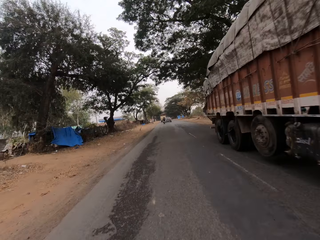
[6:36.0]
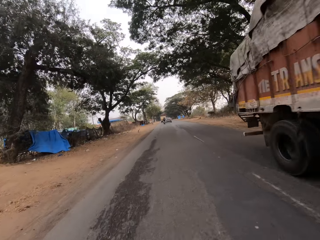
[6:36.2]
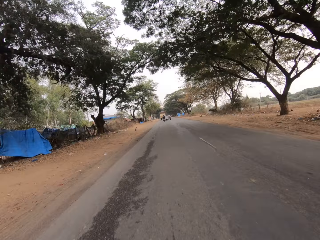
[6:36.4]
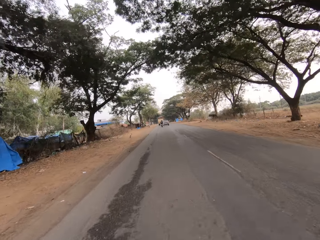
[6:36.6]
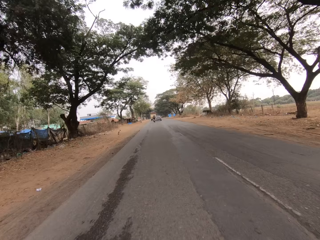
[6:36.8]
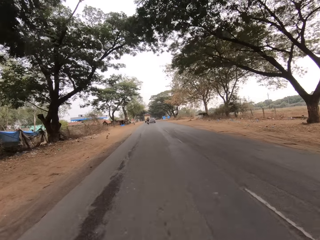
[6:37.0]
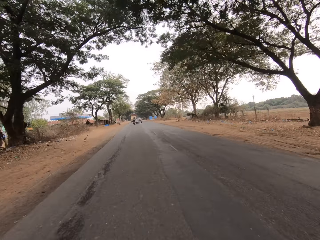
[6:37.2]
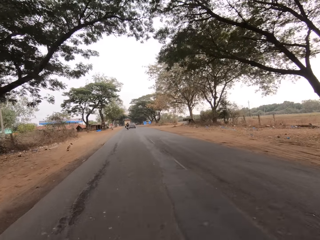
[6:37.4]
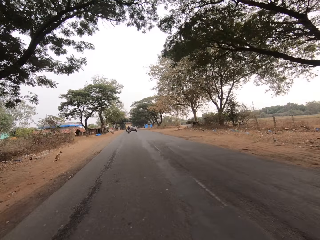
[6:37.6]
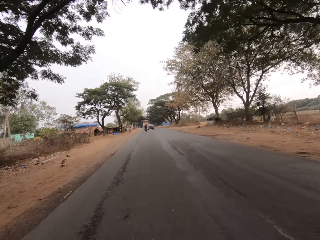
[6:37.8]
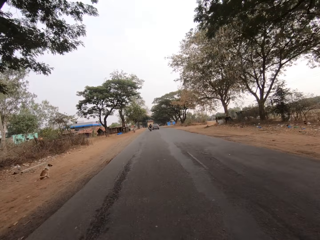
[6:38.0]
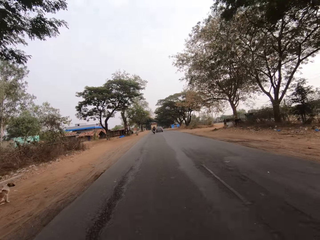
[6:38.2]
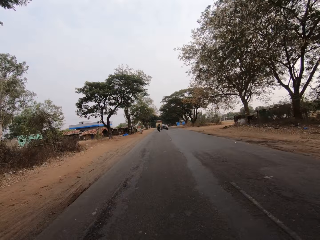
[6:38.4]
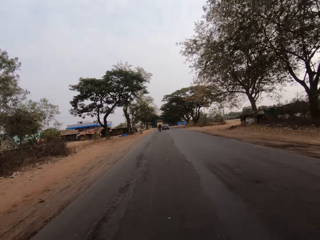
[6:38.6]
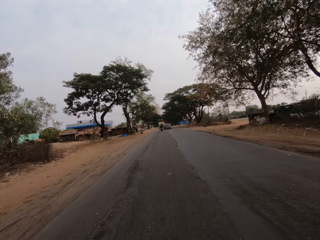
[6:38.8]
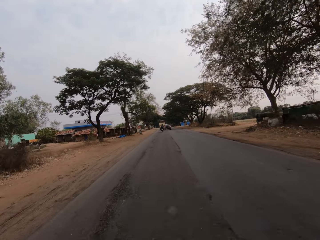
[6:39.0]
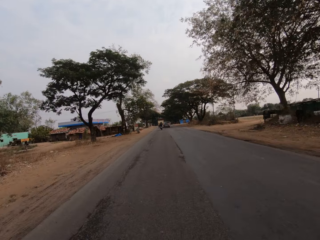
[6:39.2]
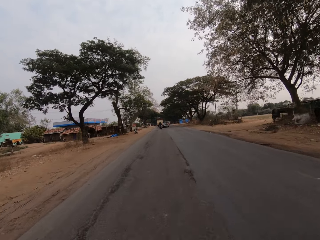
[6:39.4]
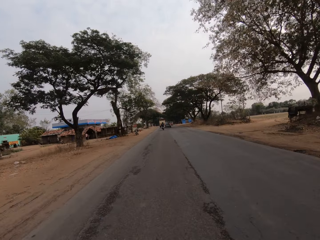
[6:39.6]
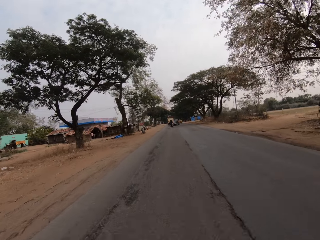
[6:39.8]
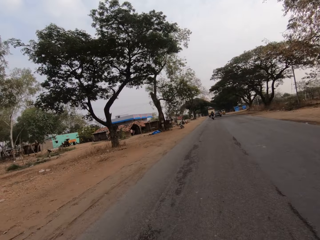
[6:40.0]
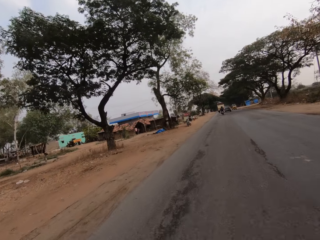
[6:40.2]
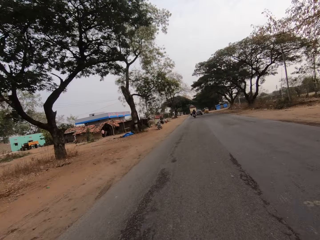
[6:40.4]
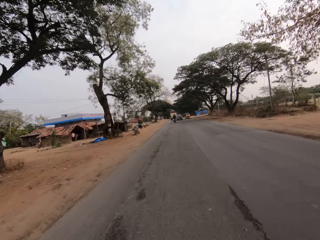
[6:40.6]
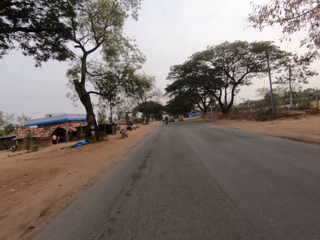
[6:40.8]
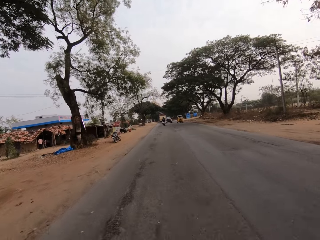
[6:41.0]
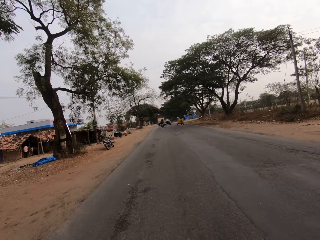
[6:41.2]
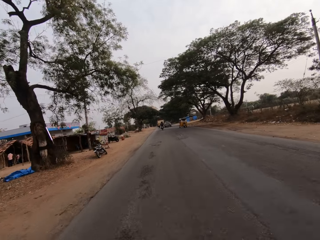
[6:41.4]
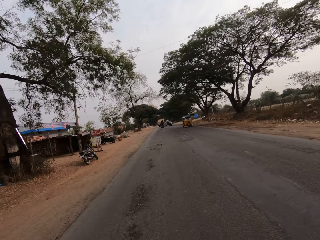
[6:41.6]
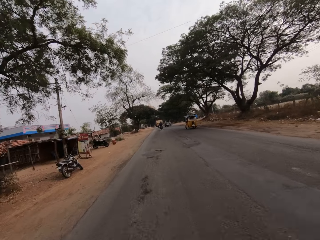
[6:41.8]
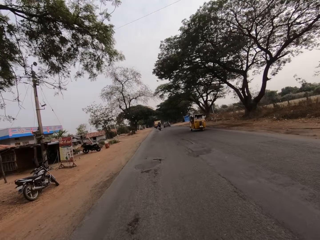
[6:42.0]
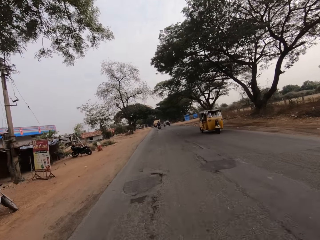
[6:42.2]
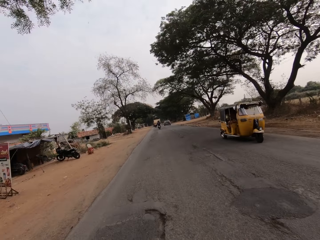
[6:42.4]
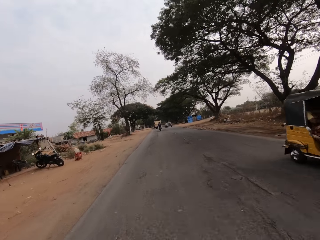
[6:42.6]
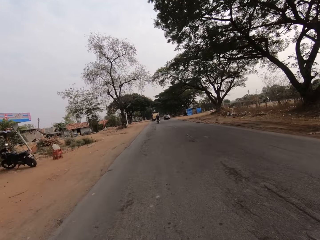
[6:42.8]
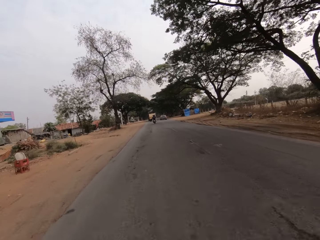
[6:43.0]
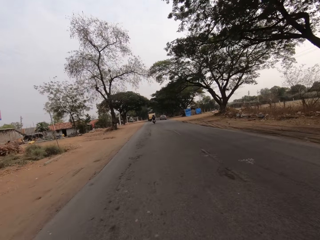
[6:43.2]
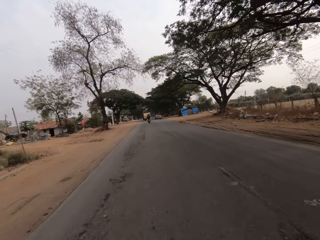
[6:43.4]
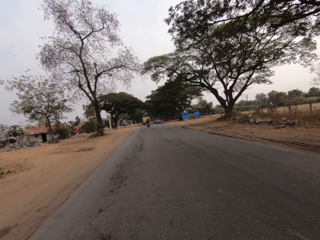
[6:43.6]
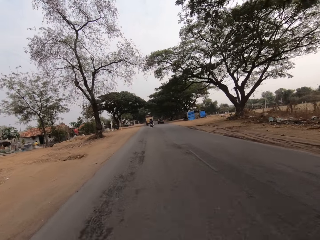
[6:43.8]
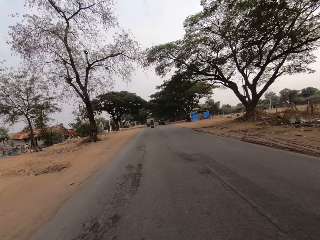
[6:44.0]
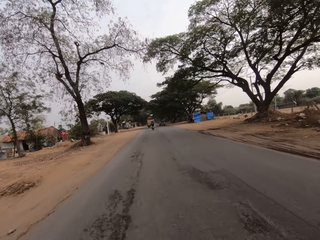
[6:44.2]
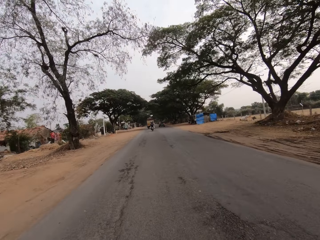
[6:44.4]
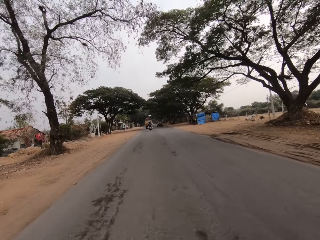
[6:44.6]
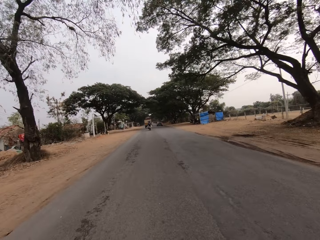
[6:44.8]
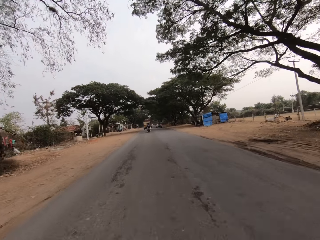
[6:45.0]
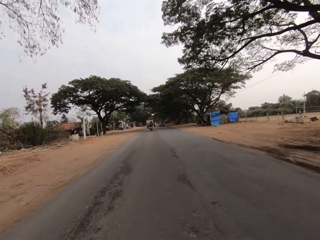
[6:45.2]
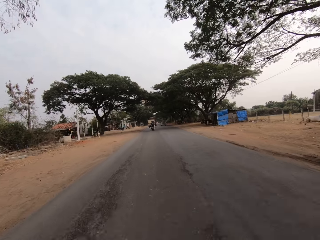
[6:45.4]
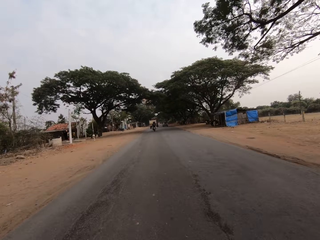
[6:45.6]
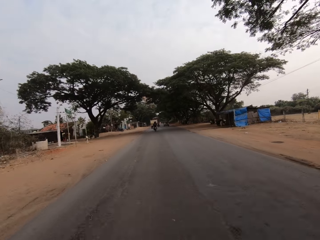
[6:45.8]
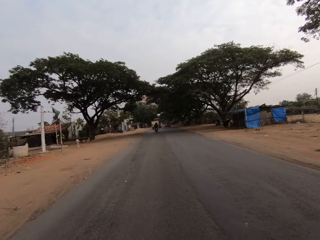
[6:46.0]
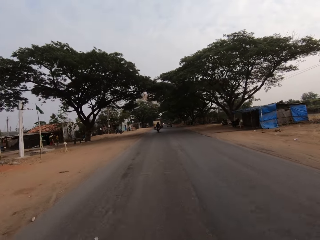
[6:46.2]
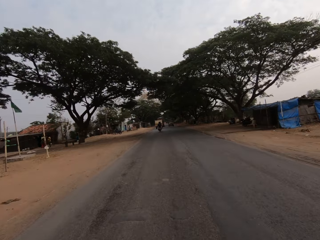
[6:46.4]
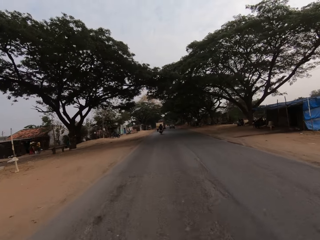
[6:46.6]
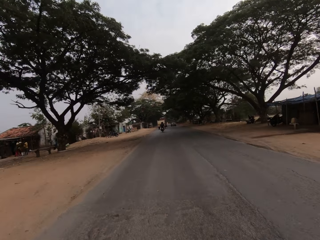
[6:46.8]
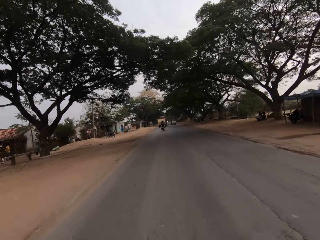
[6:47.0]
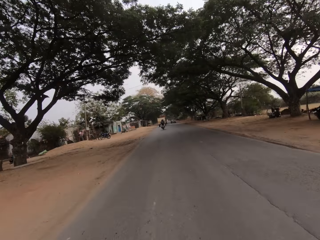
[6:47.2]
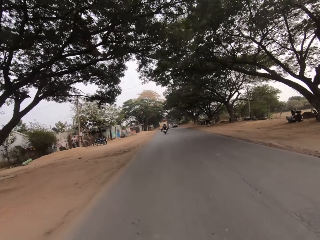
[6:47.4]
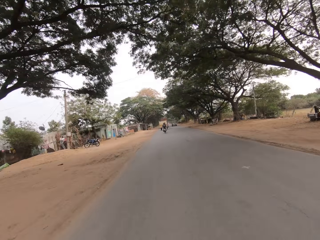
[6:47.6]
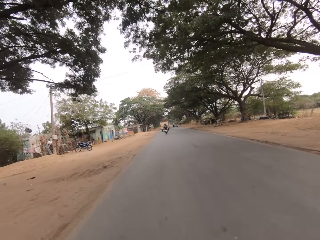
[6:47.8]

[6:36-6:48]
A brown trailer drives past the camera wearer. A yellow tricycle drives past them.

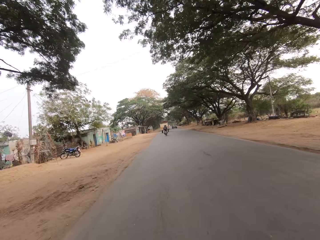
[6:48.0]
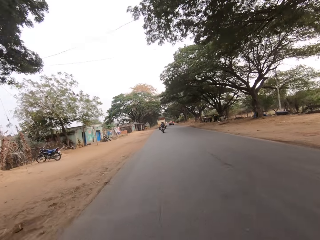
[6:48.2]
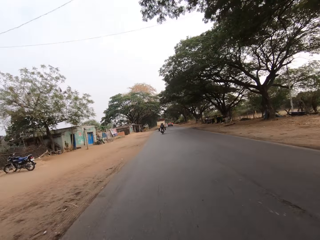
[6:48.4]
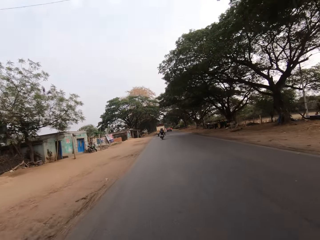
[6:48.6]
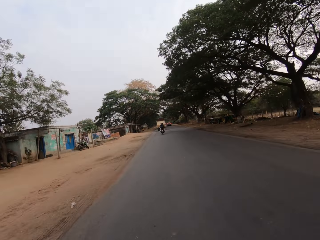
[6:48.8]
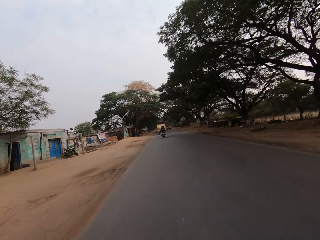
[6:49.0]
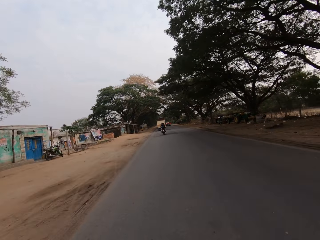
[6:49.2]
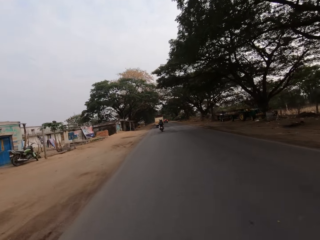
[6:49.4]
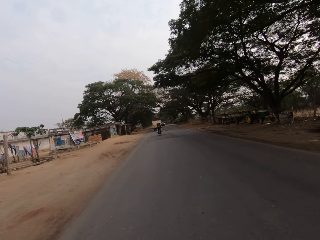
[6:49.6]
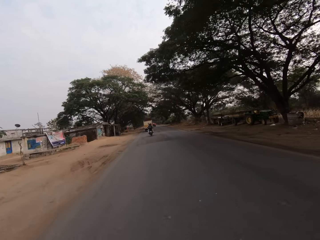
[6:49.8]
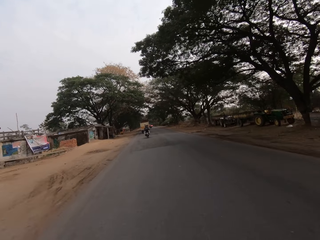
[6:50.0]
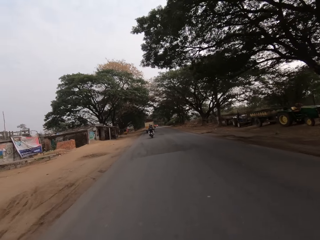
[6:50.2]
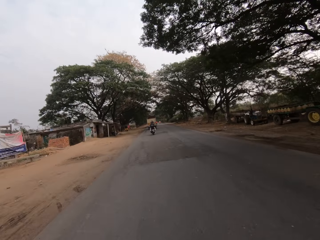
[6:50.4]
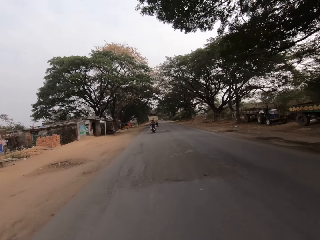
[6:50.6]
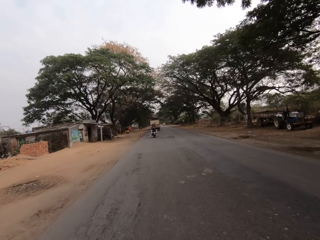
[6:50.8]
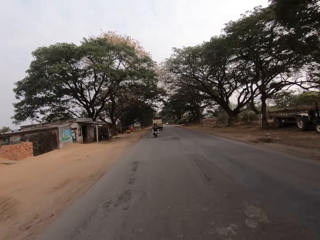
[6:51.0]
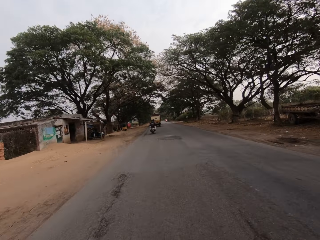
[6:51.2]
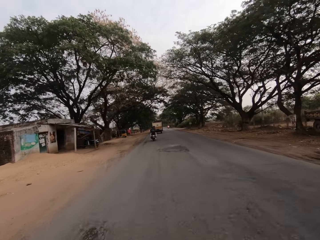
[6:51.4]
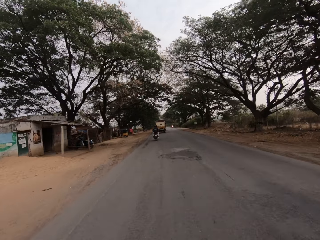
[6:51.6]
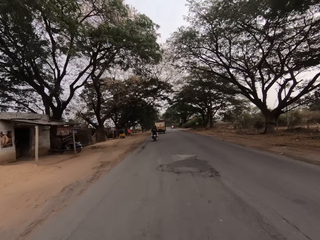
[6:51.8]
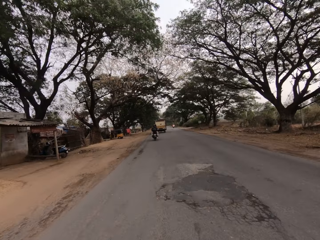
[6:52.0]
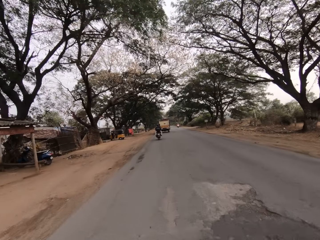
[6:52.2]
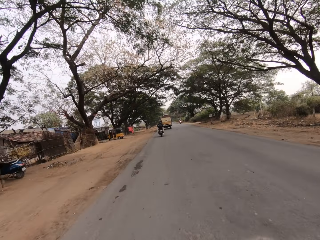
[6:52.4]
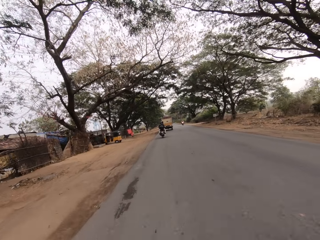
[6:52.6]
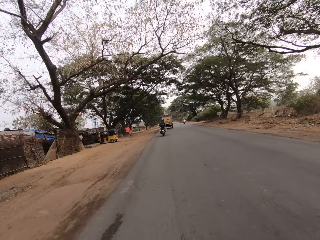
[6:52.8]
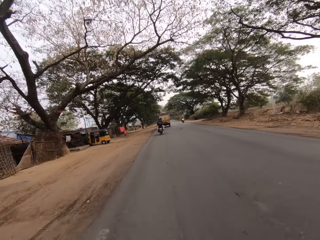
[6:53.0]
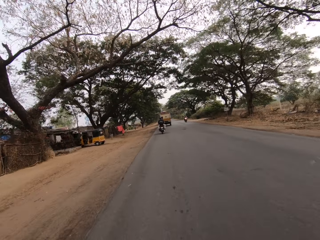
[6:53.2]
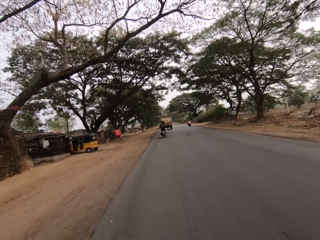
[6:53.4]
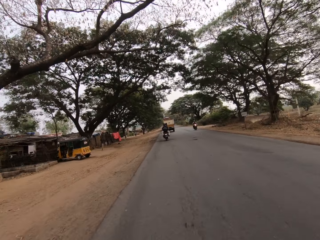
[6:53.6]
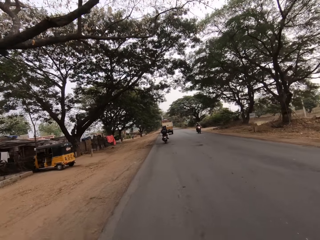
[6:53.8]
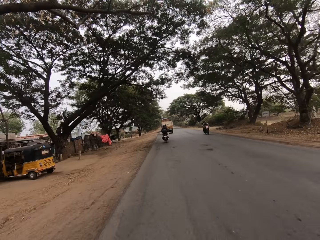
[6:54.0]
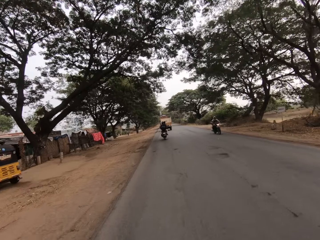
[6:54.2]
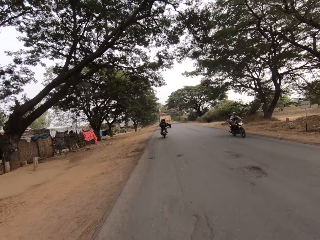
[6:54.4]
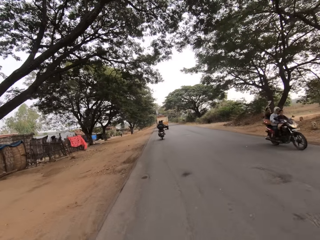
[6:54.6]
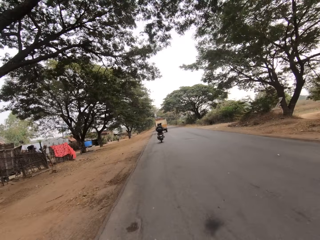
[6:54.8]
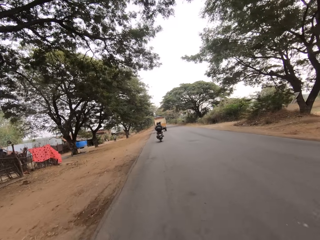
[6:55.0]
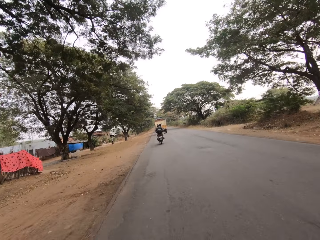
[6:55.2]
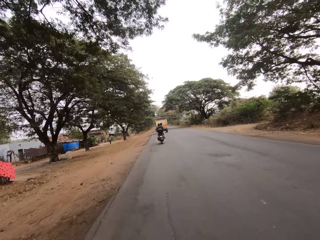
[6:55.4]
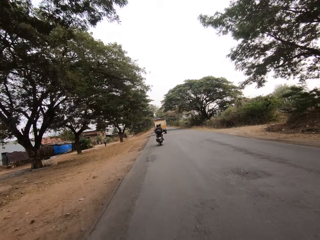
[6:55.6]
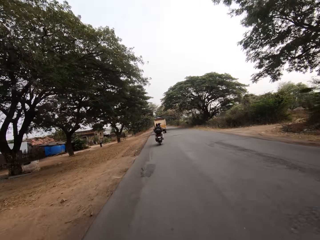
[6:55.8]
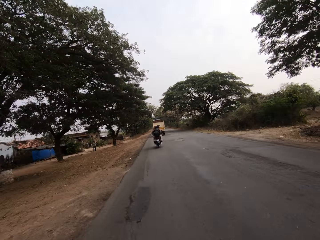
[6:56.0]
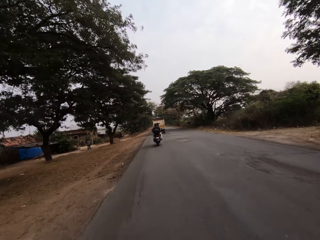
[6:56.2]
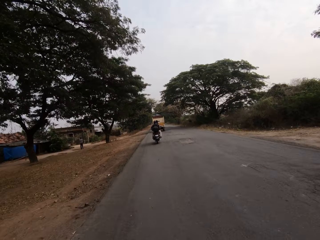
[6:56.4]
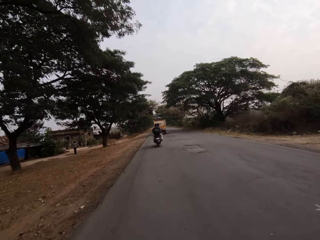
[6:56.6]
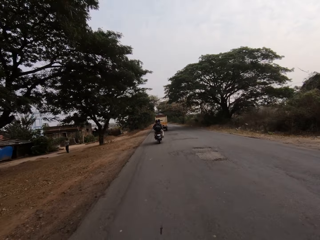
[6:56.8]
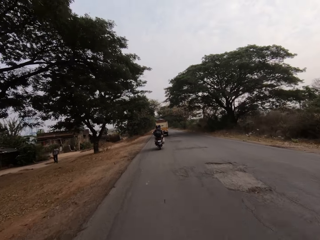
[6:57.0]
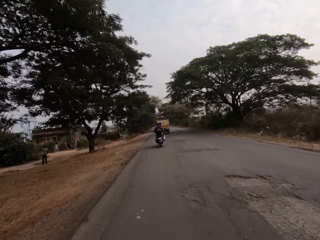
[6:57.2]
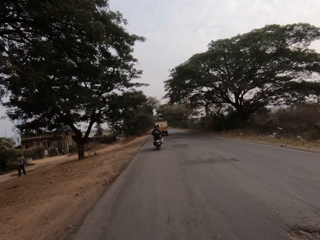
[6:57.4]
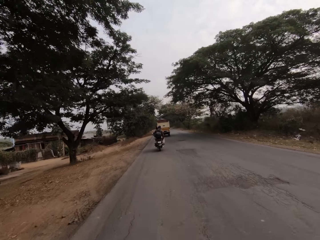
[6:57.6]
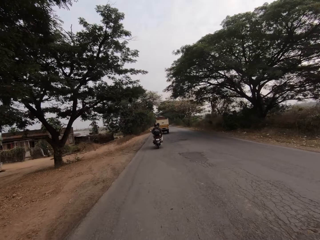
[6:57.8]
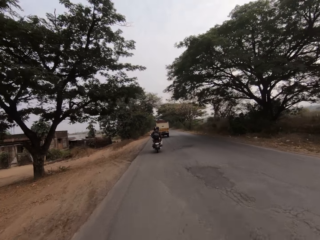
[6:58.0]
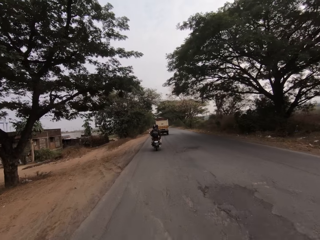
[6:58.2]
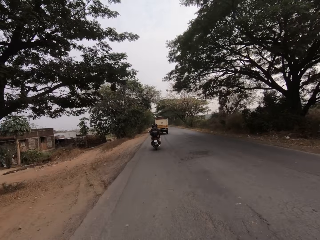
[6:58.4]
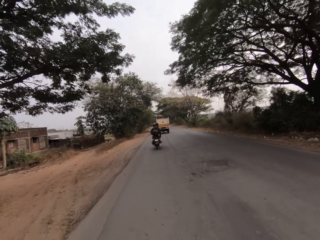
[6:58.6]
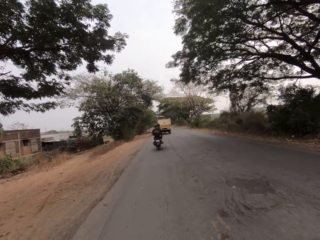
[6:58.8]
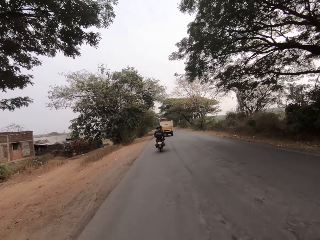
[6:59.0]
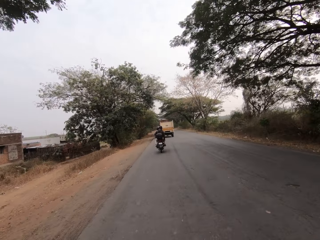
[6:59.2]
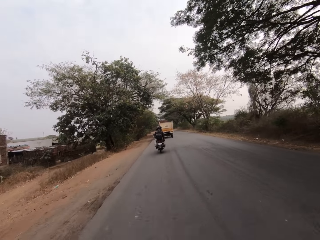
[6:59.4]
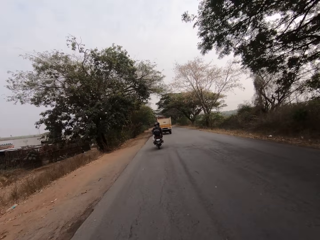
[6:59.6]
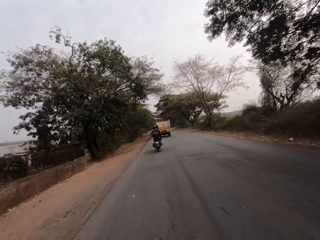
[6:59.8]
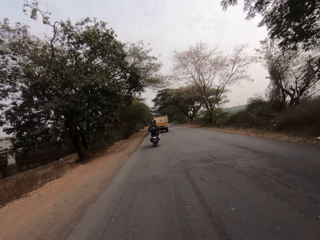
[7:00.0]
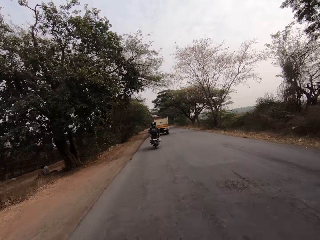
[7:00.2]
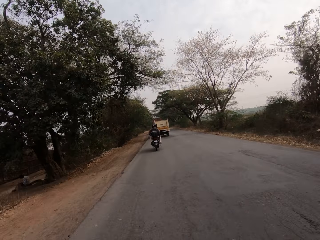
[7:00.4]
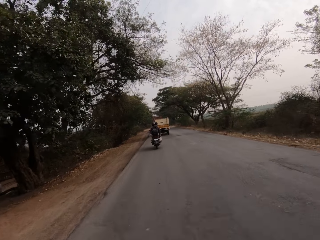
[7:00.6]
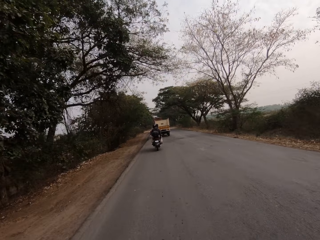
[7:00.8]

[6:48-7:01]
A black motorcycle rides past the camera wearer.
